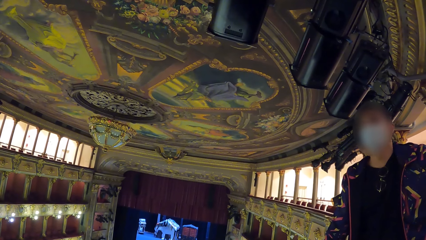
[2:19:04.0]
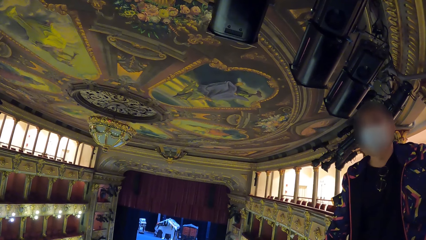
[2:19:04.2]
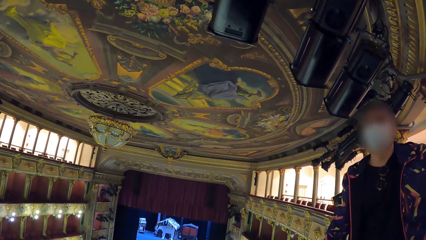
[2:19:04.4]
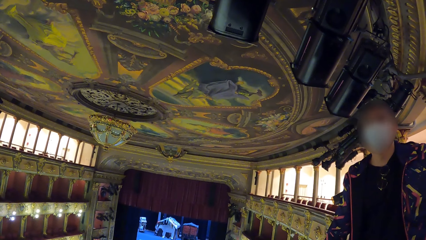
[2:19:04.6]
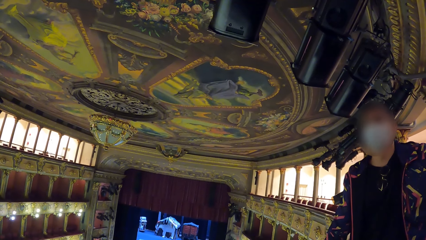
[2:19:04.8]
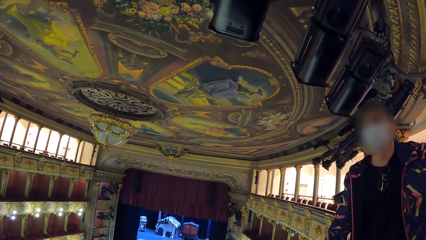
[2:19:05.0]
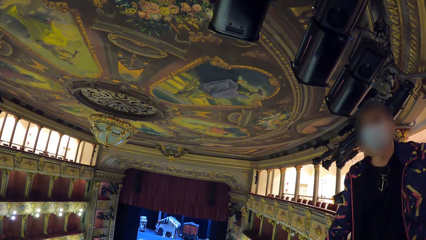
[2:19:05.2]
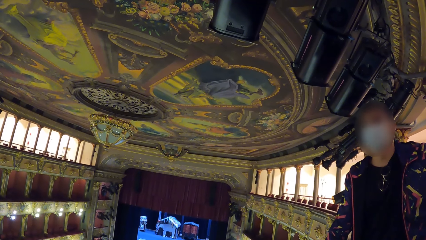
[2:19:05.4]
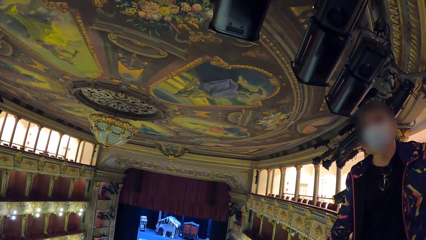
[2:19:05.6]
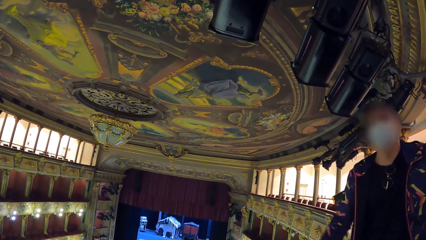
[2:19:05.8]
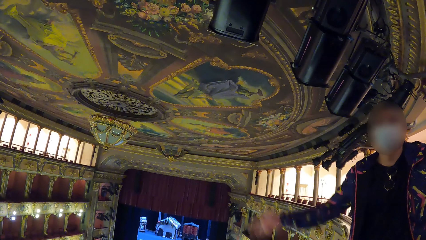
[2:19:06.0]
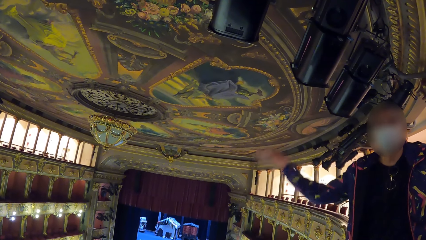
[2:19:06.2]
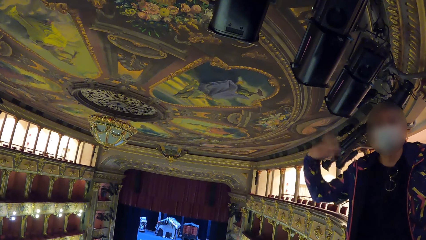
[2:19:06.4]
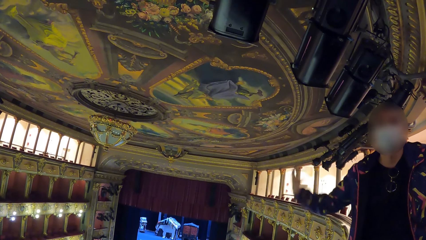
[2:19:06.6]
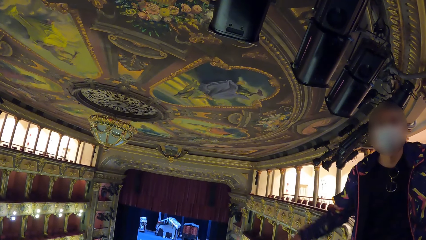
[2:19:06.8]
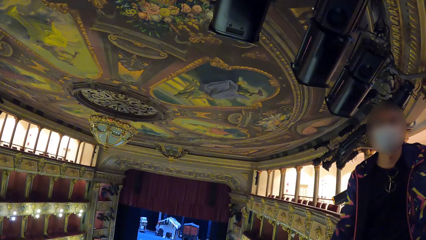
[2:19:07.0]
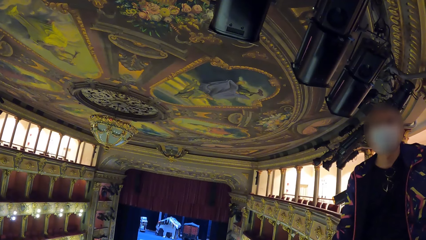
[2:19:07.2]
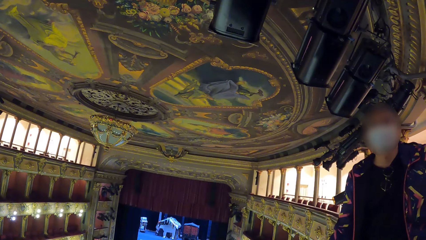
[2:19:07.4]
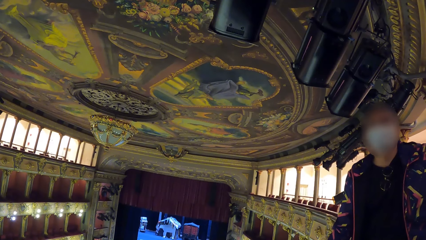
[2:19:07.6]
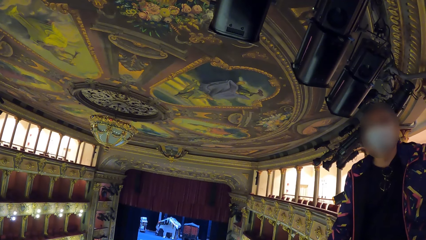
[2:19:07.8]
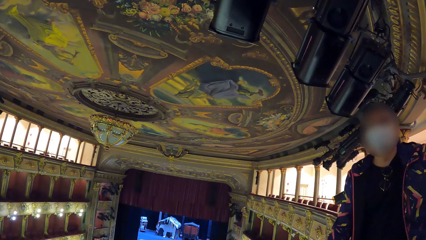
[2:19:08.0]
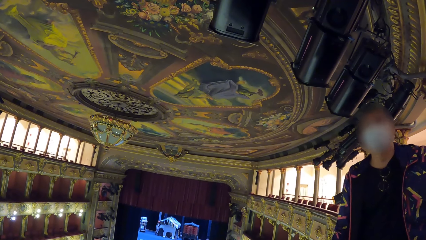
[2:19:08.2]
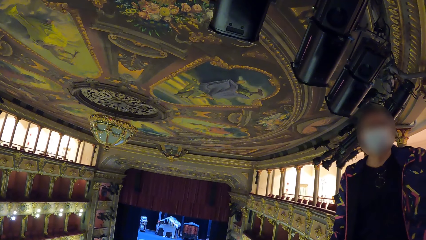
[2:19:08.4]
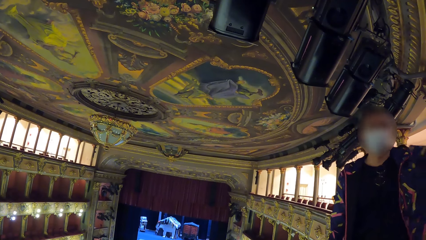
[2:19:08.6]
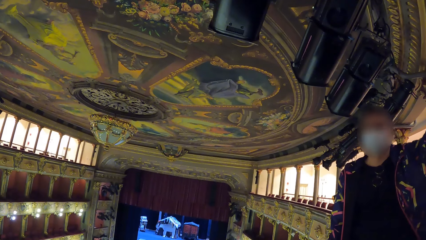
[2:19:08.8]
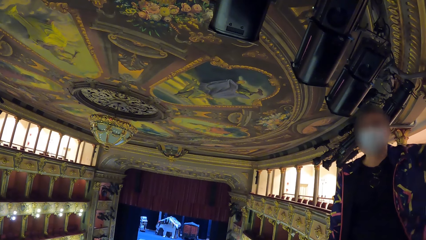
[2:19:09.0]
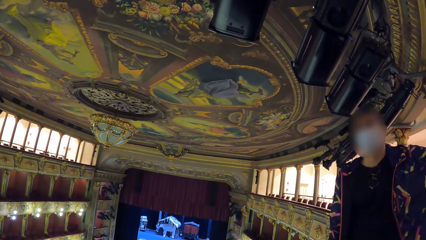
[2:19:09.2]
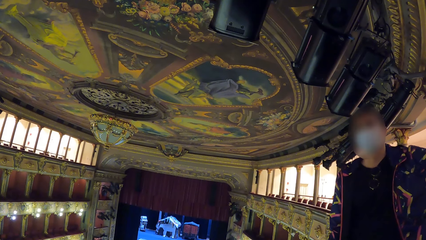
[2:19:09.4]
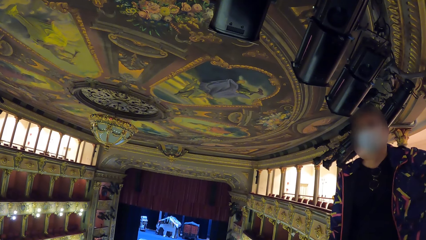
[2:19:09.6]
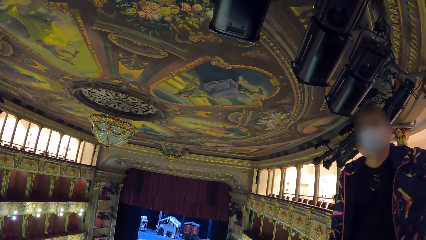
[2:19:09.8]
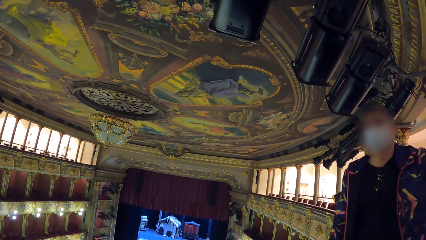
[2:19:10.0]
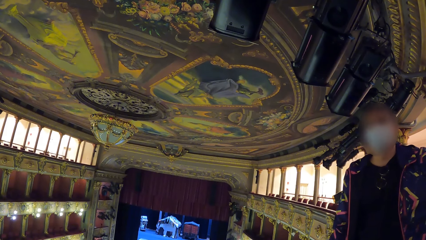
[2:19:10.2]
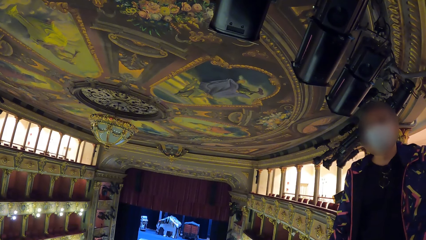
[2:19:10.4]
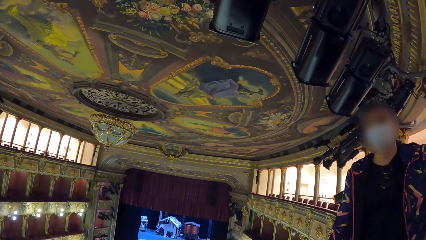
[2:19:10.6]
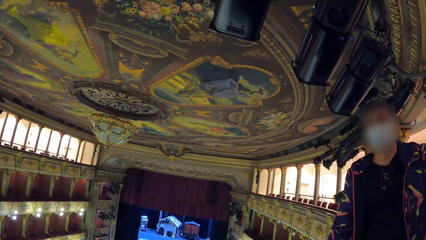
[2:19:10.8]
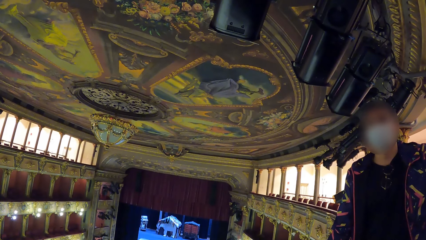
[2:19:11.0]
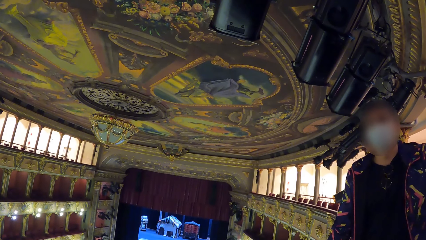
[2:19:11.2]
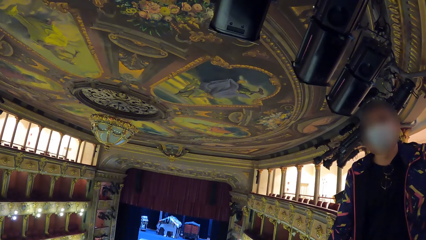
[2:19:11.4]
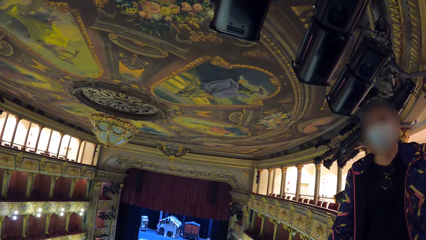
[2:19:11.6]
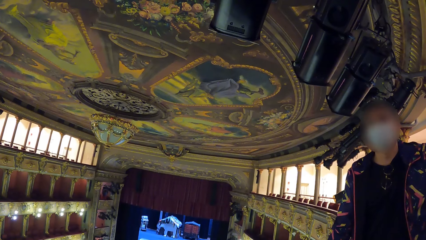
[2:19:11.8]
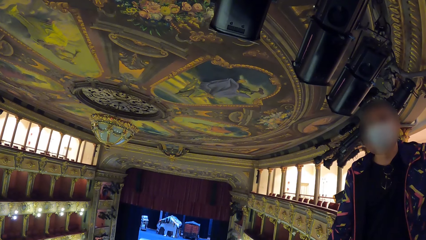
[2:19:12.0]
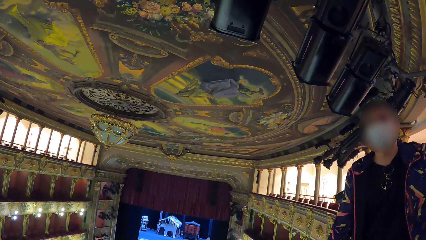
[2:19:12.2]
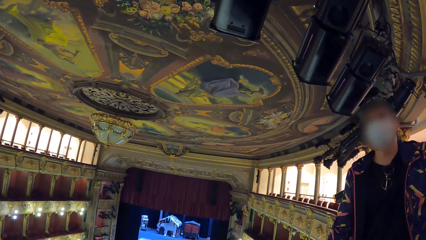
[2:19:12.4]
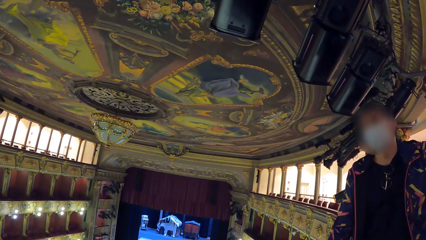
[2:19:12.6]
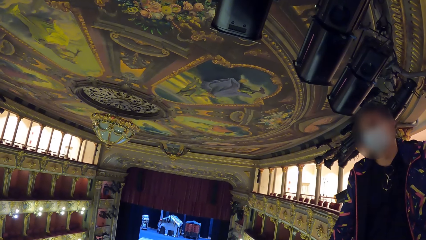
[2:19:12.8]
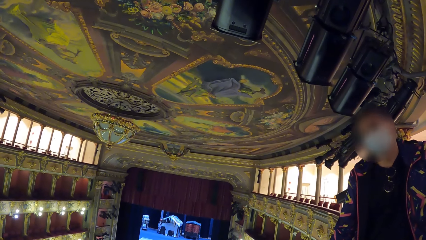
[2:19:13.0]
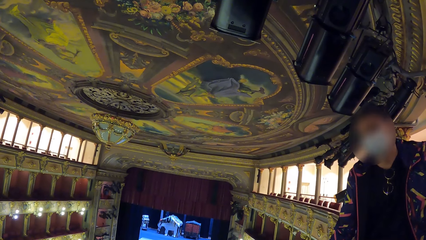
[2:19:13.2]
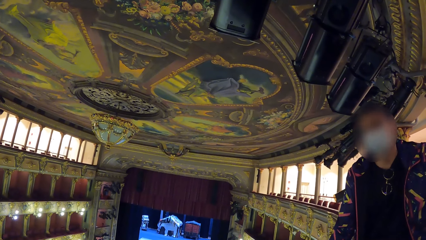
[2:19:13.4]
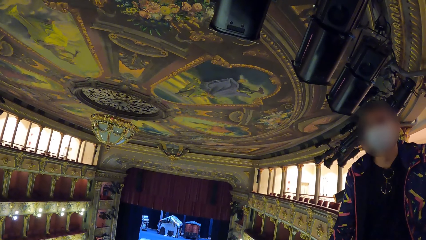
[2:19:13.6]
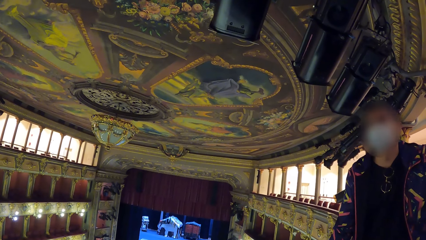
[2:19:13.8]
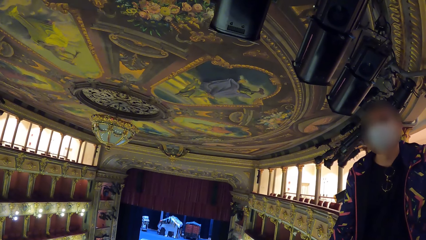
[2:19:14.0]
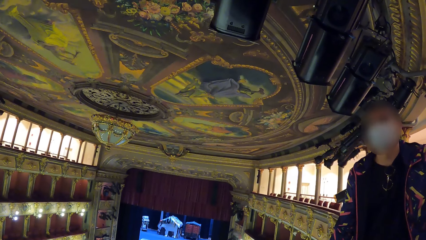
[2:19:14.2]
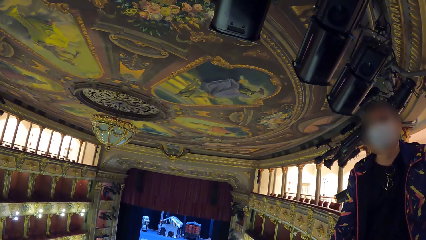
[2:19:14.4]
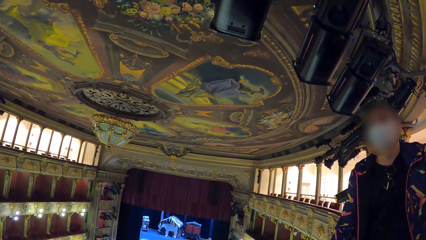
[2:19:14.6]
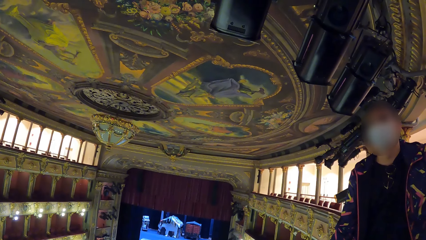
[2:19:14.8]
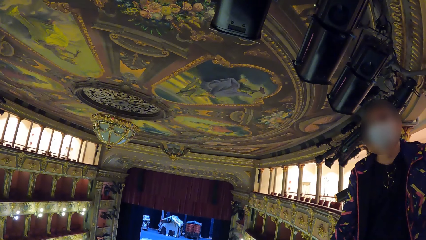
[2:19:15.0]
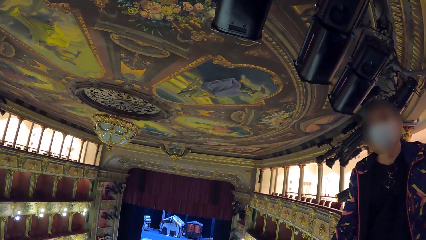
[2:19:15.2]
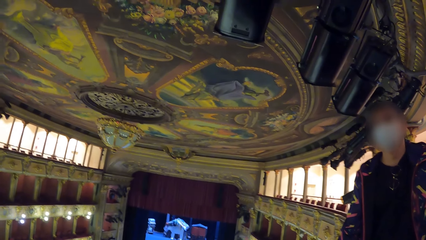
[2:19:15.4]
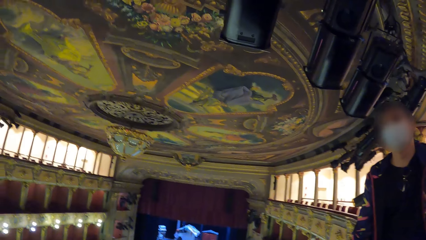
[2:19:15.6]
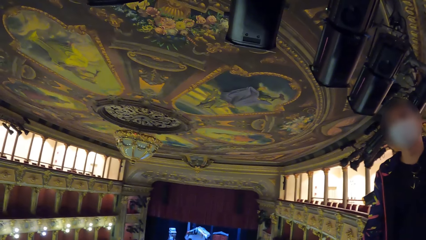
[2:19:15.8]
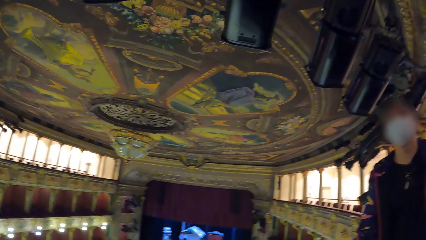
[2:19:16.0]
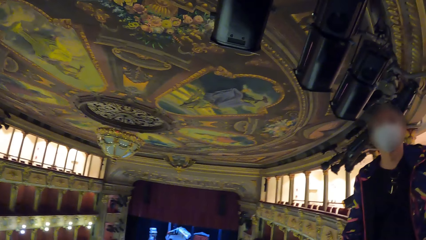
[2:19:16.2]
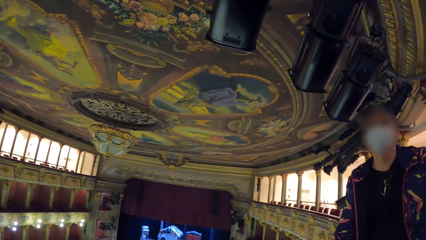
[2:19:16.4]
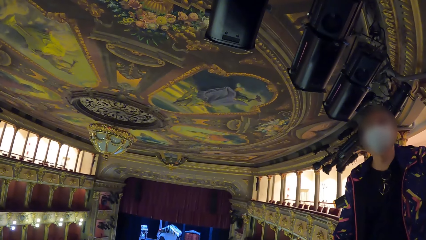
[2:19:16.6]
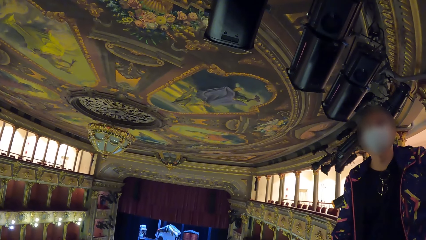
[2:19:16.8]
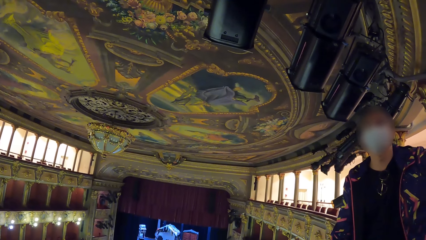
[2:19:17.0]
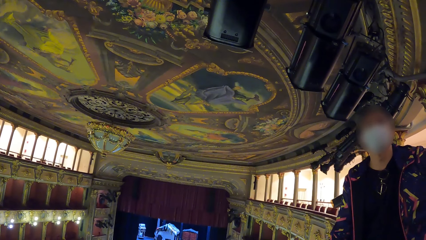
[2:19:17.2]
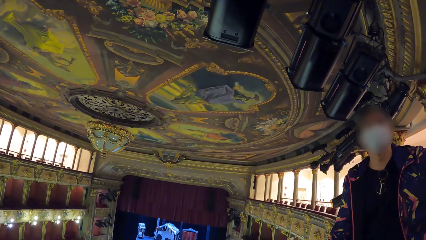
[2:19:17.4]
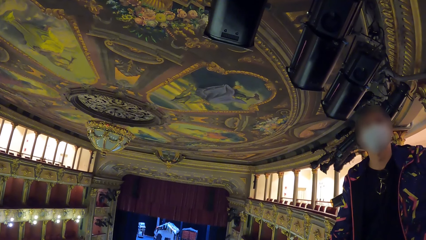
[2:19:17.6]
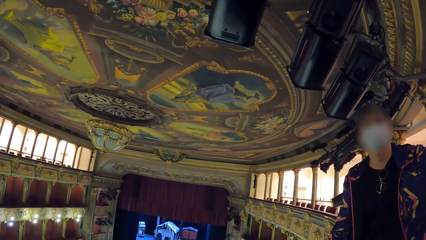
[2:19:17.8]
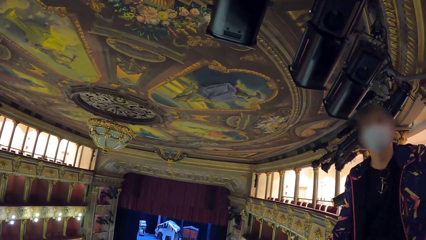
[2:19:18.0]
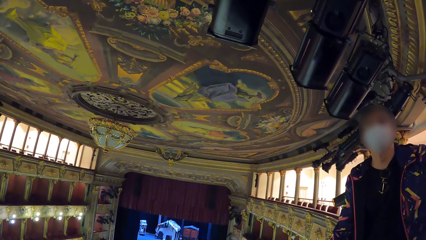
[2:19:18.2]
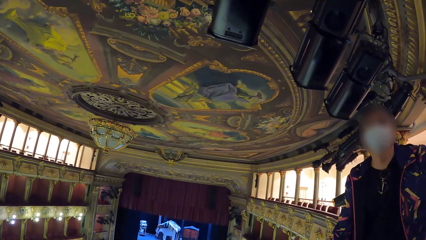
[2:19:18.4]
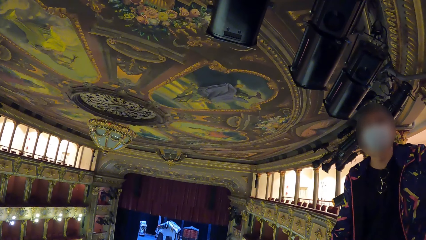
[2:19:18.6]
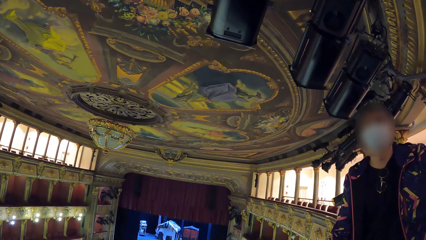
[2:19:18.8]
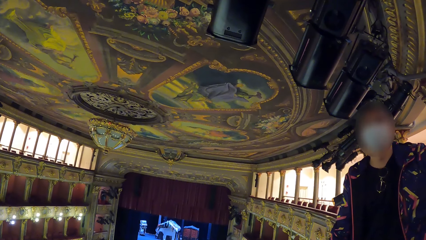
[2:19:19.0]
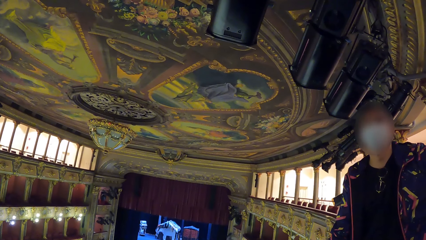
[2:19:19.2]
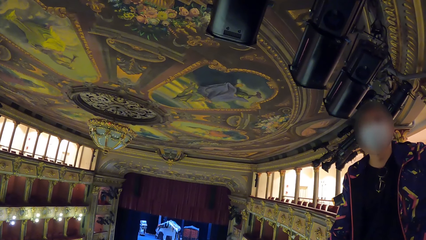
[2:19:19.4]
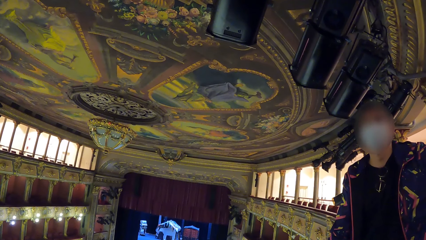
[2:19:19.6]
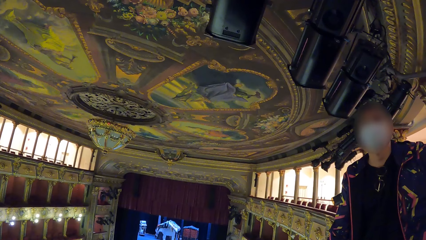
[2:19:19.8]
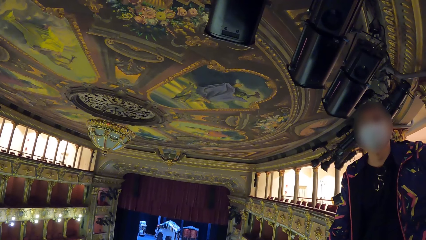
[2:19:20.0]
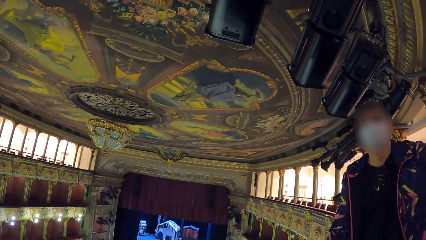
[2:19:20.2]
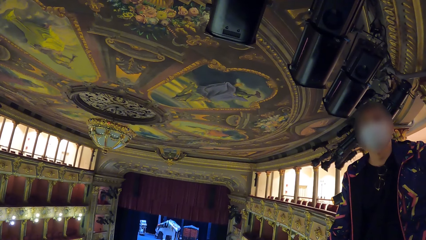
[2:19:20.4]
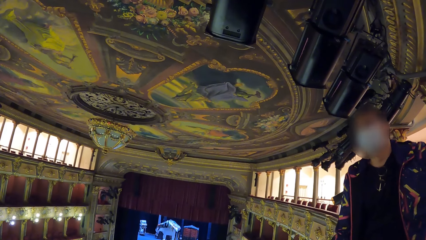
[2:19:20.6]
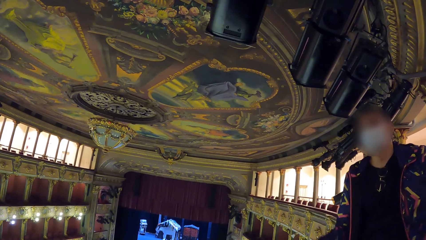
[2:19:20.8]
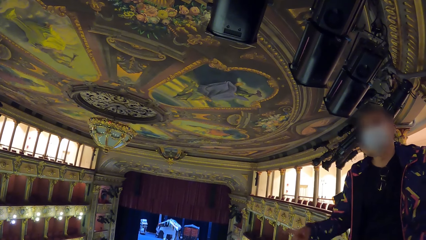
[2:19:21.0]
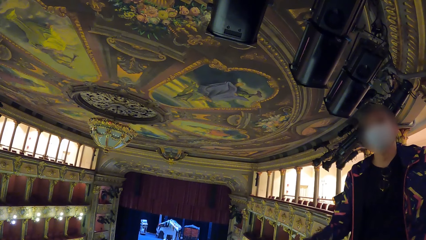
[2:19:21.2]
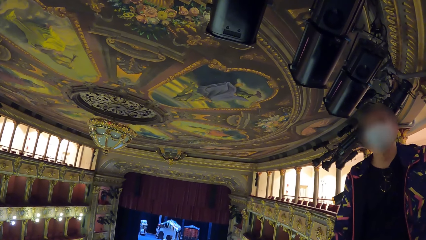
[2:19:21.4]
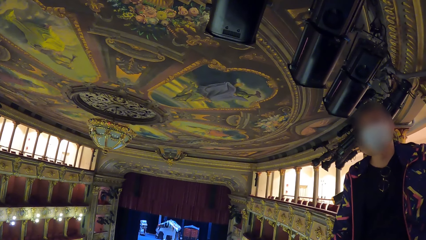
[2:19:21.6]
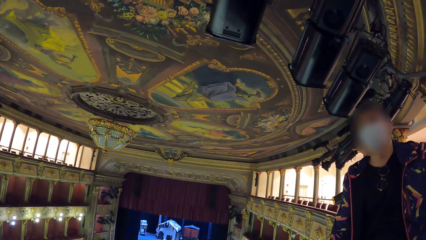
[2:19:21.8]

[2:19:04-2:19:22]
A man lifts up the hand and talks to the camera wearer.
